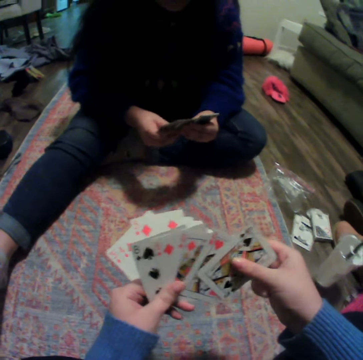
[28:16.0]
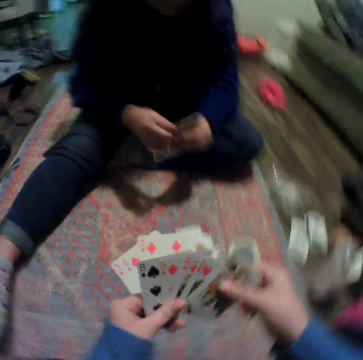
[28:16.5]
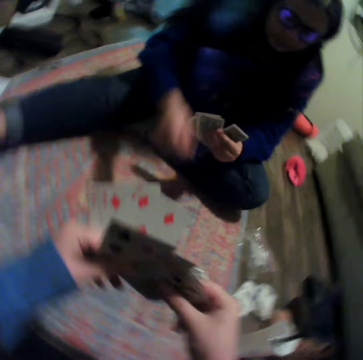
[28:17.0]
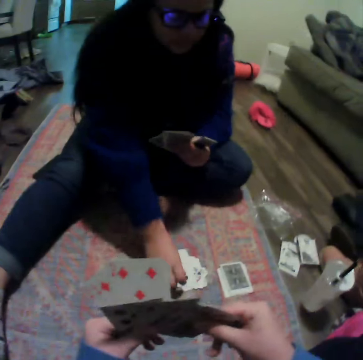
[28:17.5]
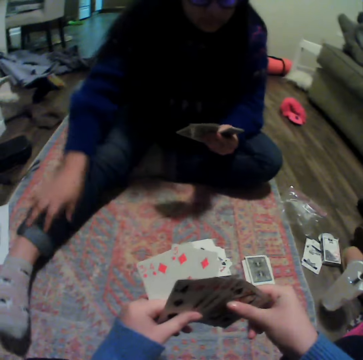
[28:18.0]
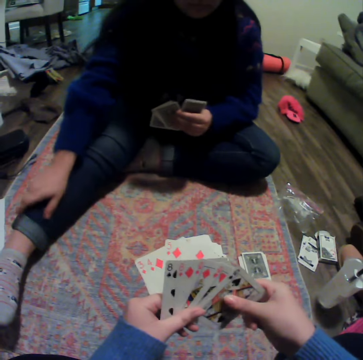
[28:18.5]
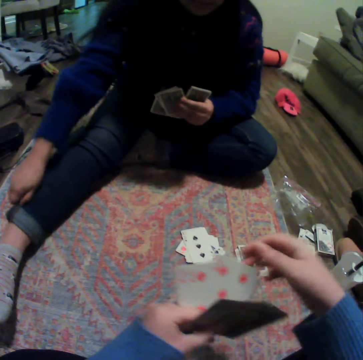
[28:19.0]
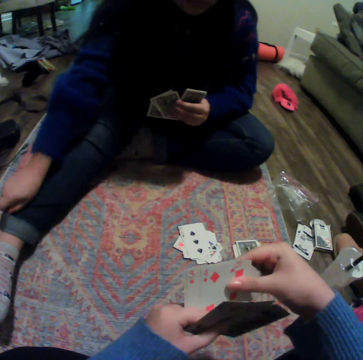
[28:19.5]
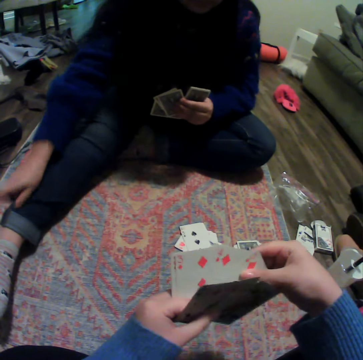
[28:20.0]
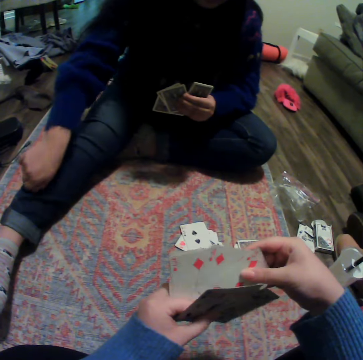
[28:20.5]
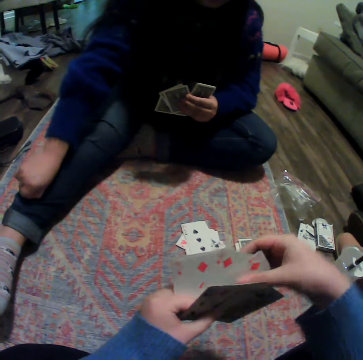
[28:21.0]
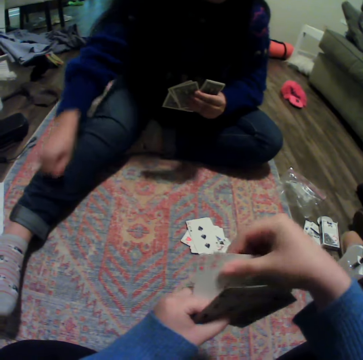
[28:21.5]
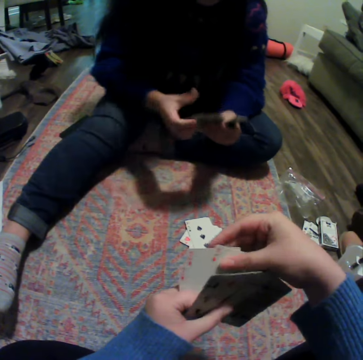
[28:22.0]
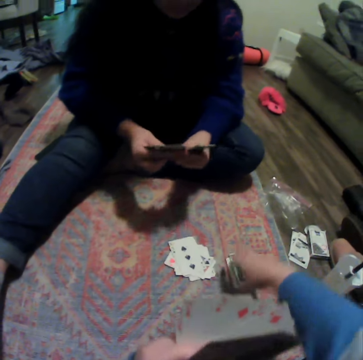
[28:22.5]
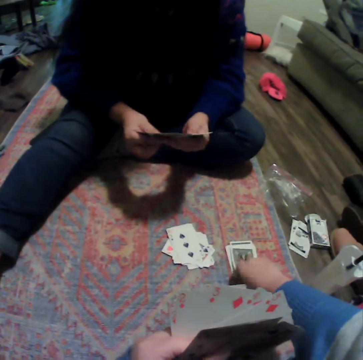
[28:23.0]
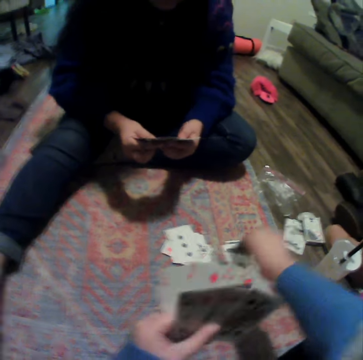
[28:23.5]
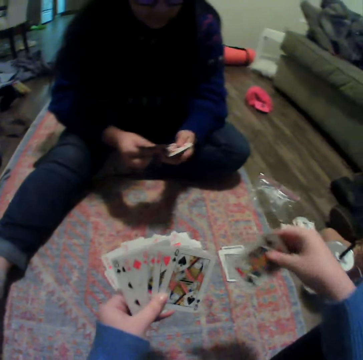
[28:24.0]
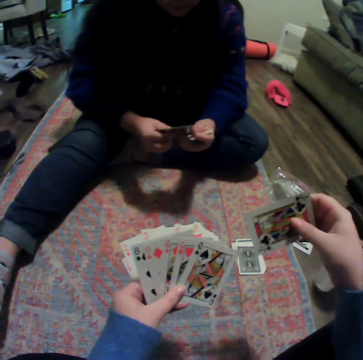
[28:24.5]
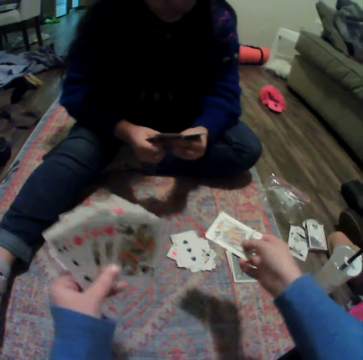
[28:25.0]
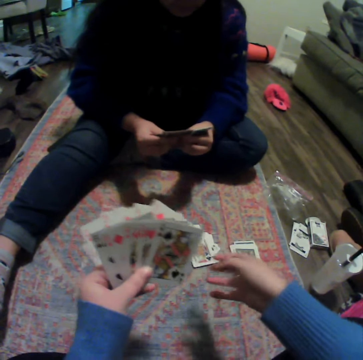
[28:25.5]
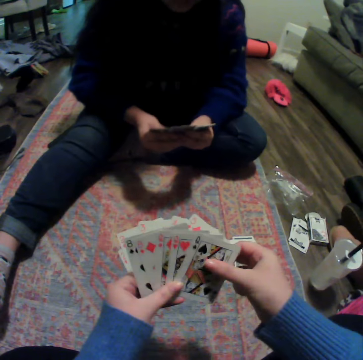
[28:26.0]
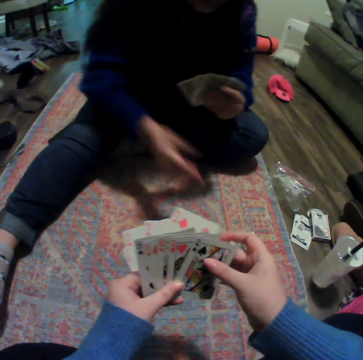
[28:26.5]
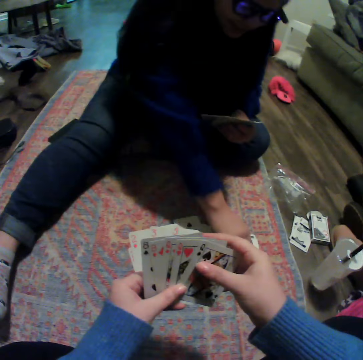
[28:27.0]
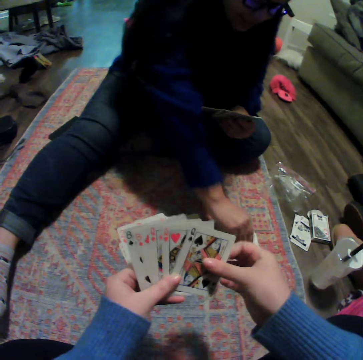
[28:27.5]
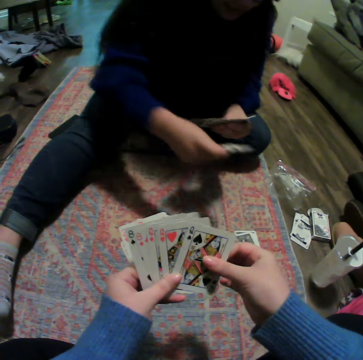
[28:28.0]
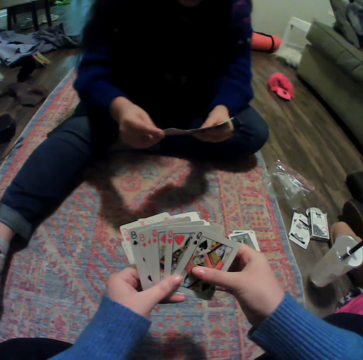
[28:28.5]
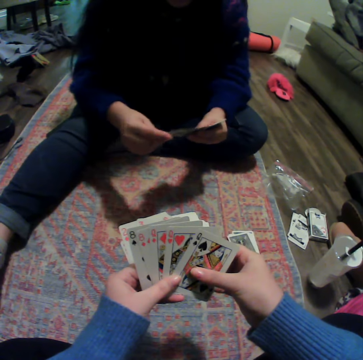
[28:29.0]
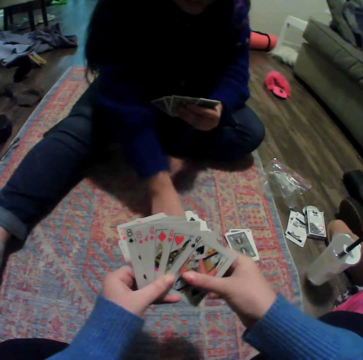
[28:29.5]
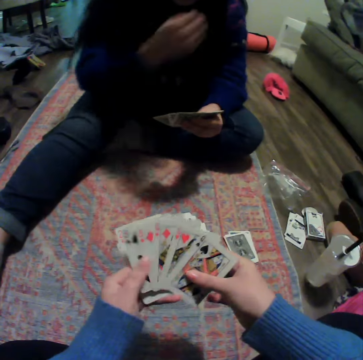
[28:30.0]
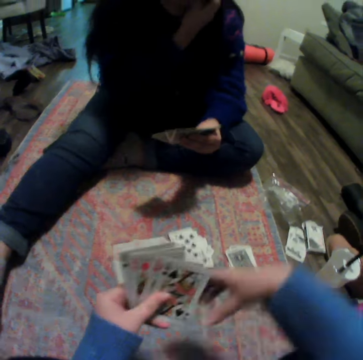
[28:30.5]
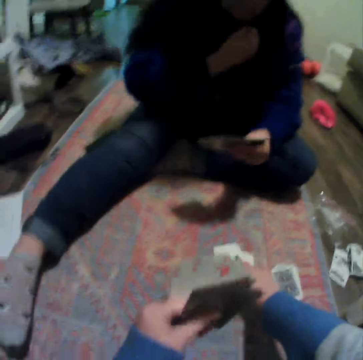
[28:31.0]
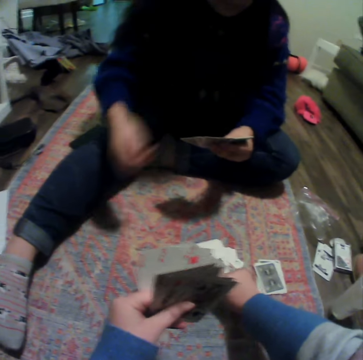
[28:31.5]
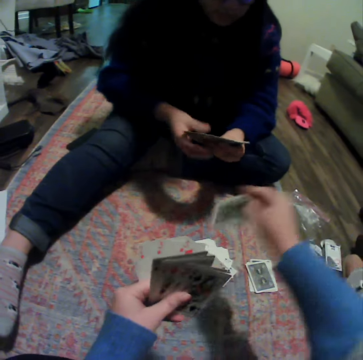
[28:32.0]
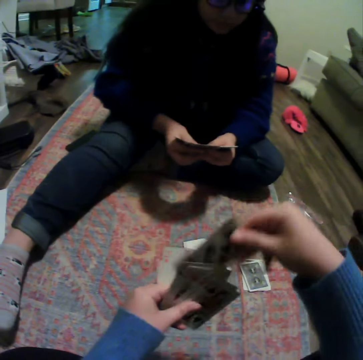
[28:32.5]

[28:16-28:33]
A woman places a card on the carpet and pulls her trouser. The camera wearer touches on the cards. They pick a card on the carpet. The woman spreads cards. The camera wearer looks at the cards, drops cards on the carpet. The woman picks a card on the carpet. The camera wearer touches the cards. The woman looks at a card, plays the card and scratches on the cheek. The camera wearer picks a card on the carpet. The woman moves a hand.

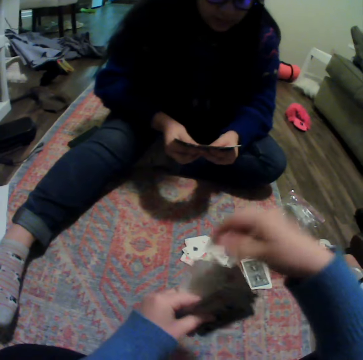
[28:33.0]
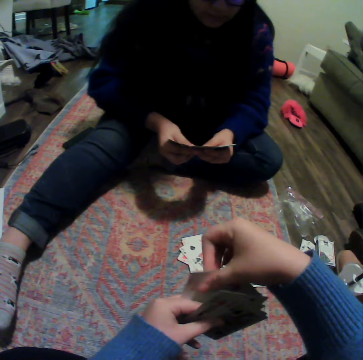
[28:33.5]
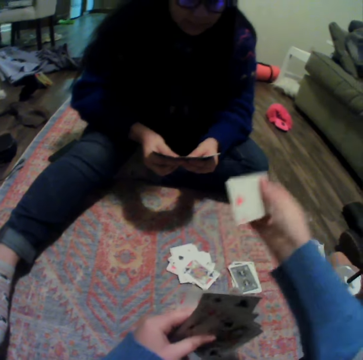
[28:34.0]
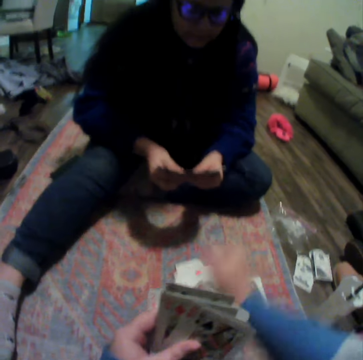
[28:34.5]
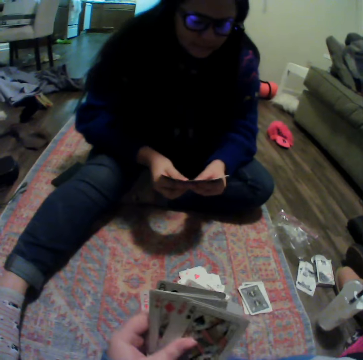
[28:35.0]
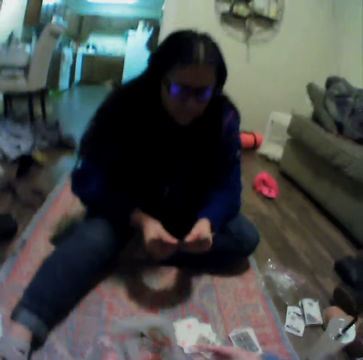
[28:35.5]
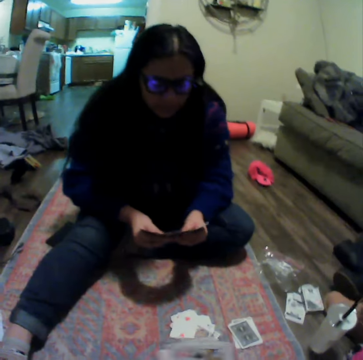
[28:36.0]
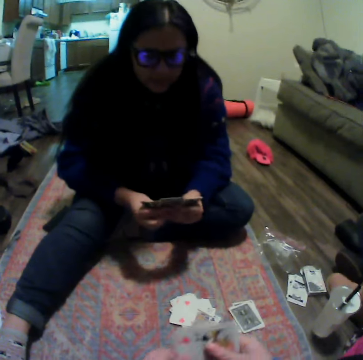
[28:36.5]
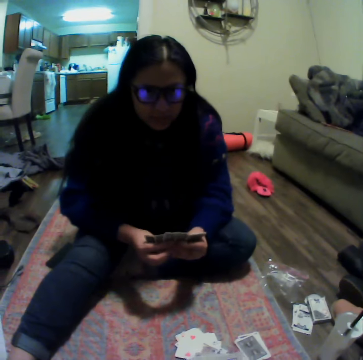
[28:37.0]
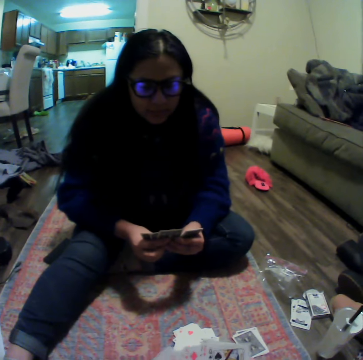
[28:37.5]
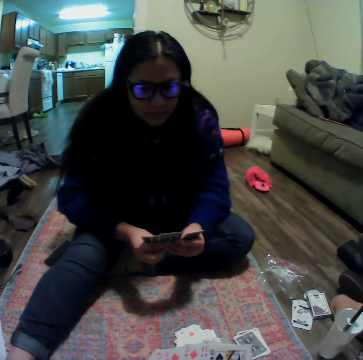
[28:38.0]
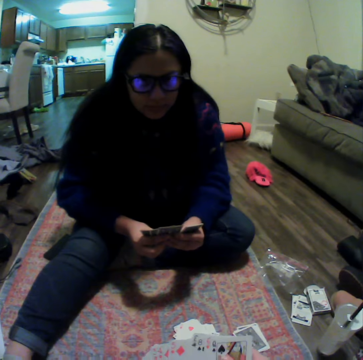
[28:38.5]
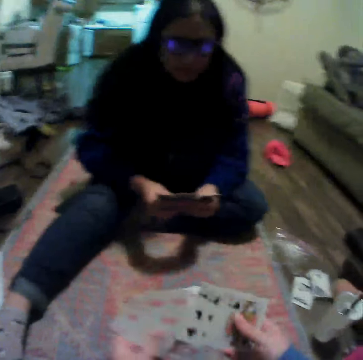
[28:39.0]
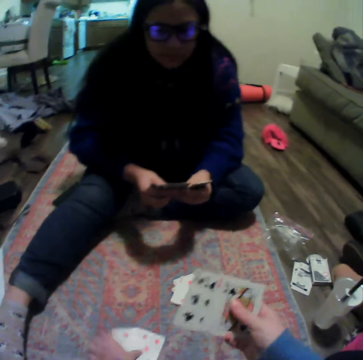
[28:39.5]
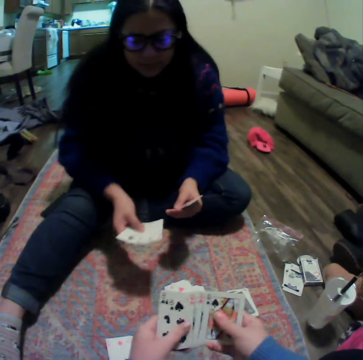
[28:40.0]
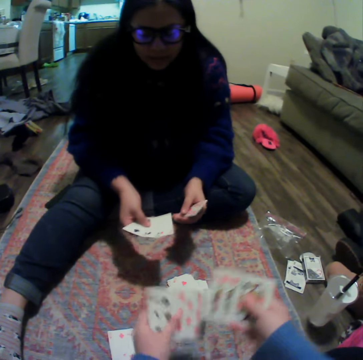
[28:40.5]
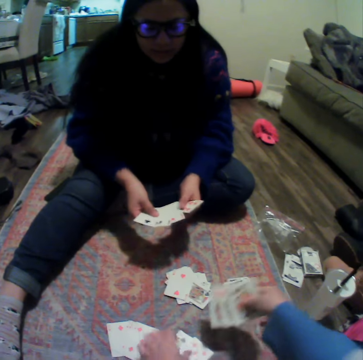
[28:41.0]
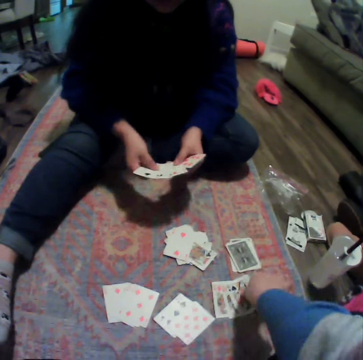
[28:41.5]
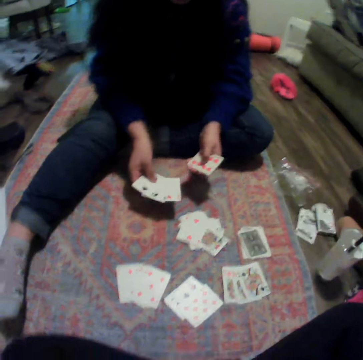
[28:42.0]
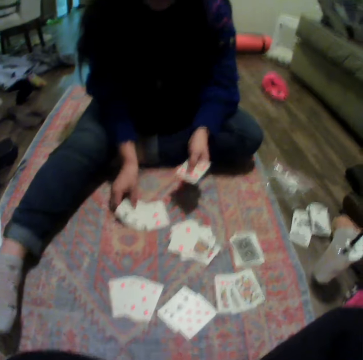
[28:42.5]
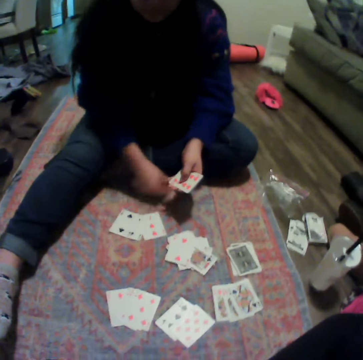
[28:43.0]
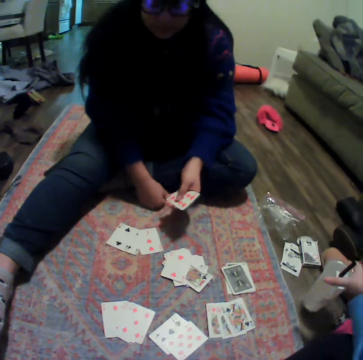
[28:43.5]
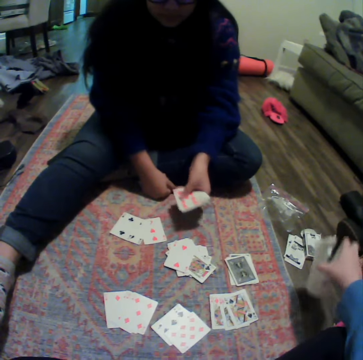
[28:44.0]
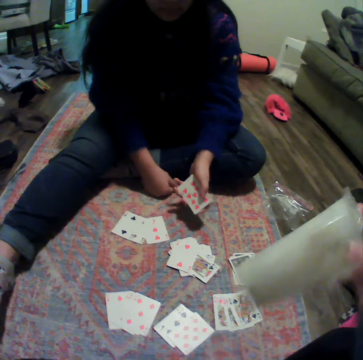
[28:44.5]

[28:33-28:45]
The camera wearer puts cards between other cards. They drop a card on the carpet. A woman spreads cards. The woman talks to the camera wearer. The camera wearer drops cards down repeatedly. The woman places her cards on the carpet. The camera wearer moves a hand.

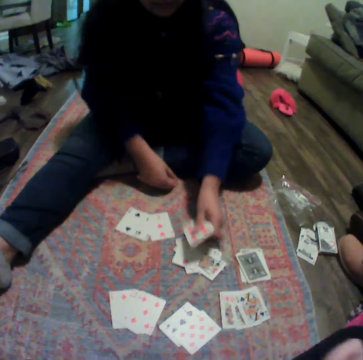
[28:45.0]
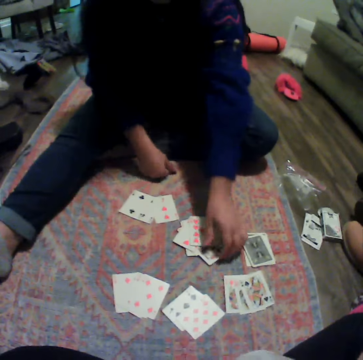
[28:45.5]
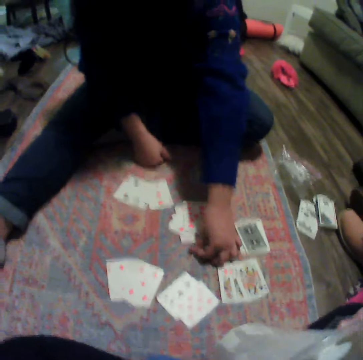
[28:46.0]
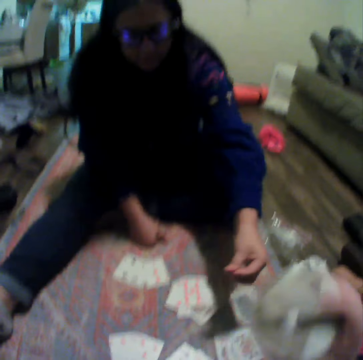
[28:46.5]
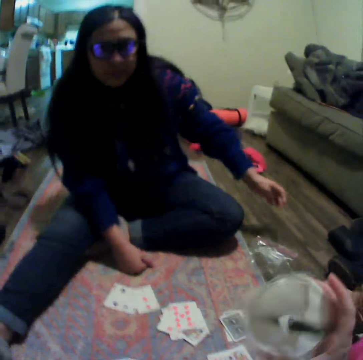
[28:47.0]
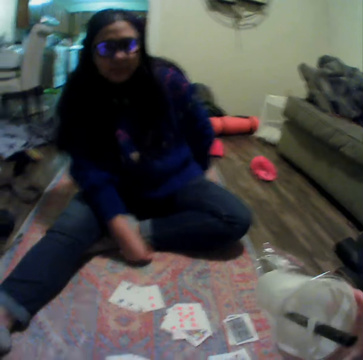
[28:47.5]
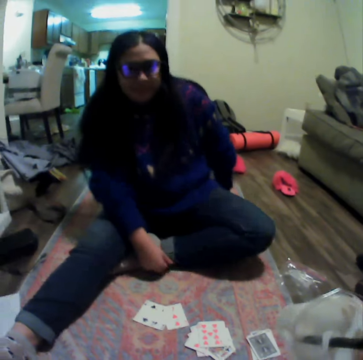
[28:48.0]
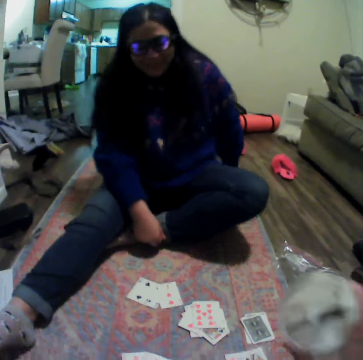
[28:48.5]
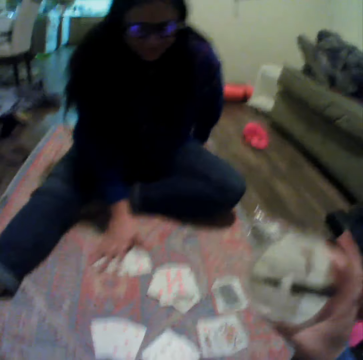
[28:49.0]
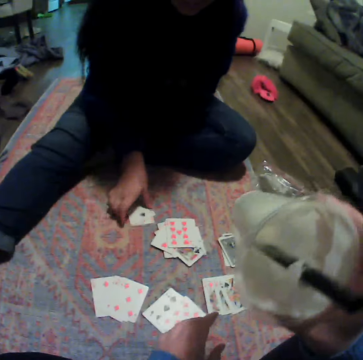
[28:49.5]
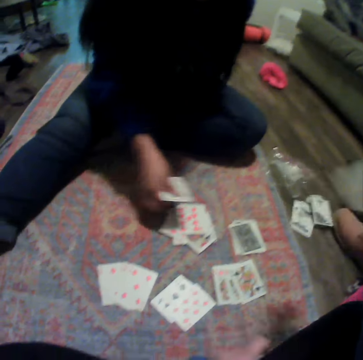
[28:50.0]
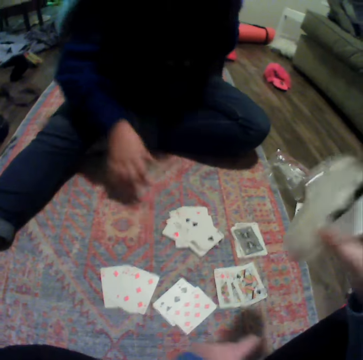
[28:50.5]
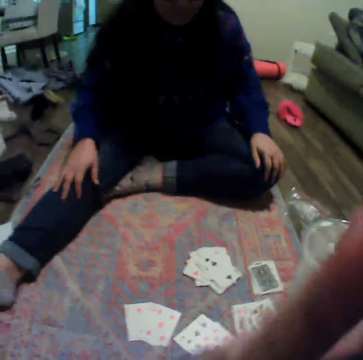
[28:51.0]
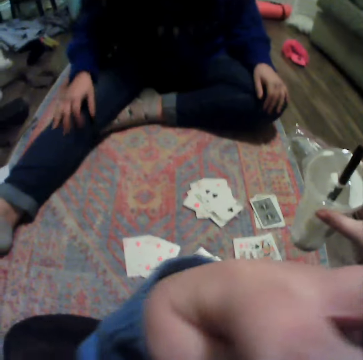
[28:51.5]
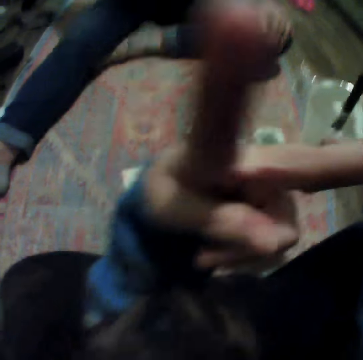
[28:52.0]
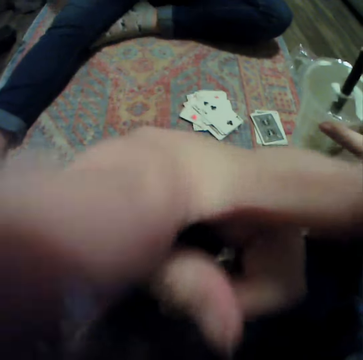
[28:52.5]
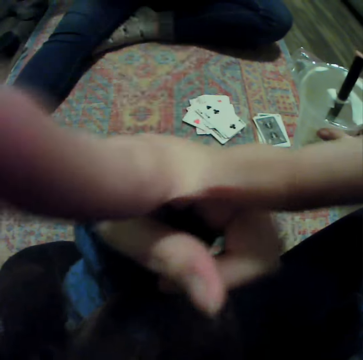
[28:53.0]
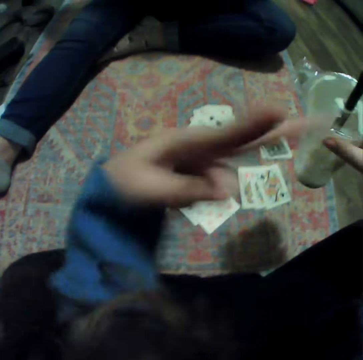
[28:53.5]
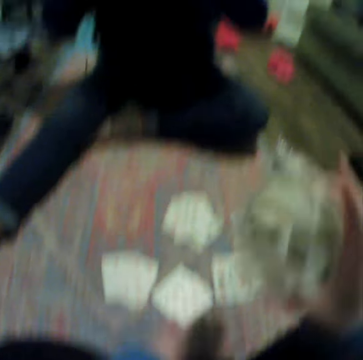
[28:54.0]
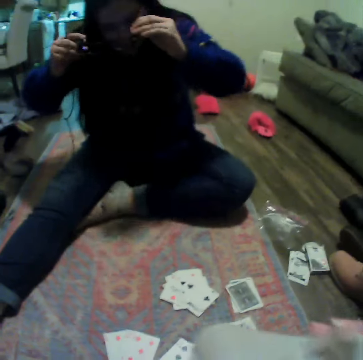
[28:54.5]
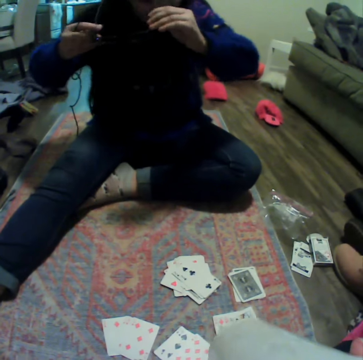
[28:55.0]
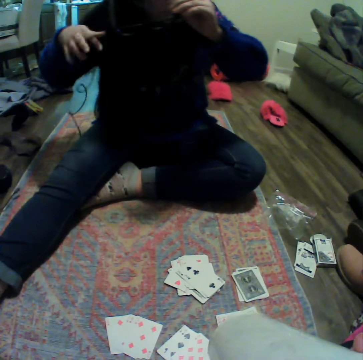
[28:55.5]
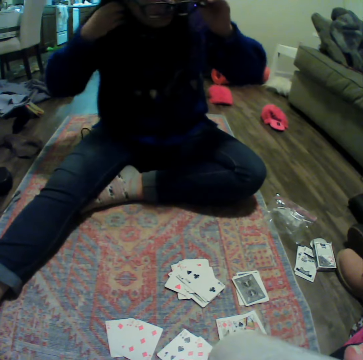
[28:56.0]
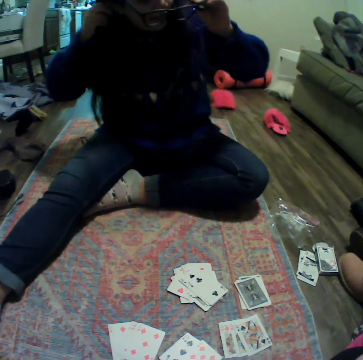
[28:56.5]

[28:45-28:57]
The camera wearer shakes a plastic cup, picks the plastic cup and drinks something. A woman talks to the camera wearer. The woman puts cards down and moves a hand. The camera wearer shakes the plastic cup. The woman moves the cards. The camera wearer moves hands. The woman holds on the knees and moves a hand. The camera wearer drinks something. The woman removes her glasses.
